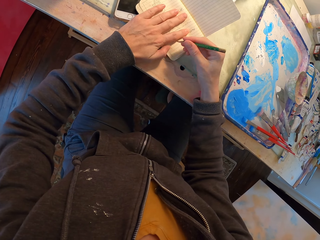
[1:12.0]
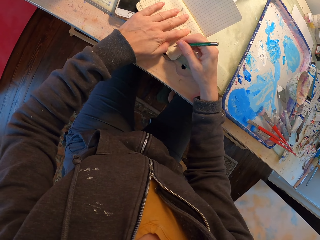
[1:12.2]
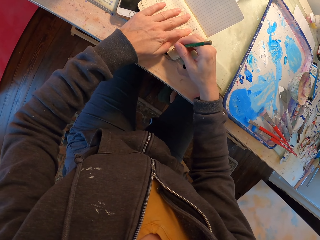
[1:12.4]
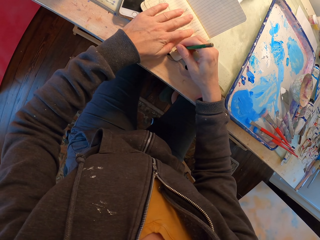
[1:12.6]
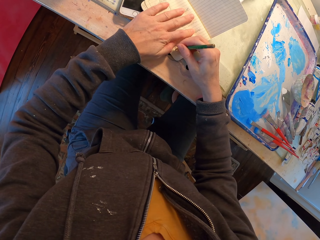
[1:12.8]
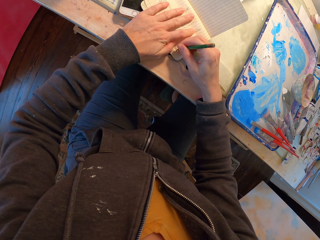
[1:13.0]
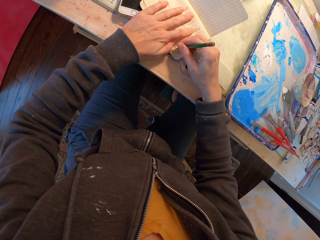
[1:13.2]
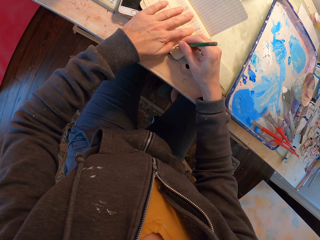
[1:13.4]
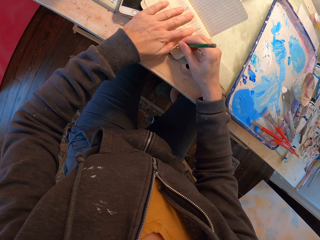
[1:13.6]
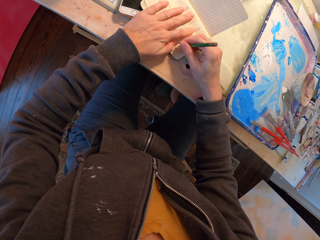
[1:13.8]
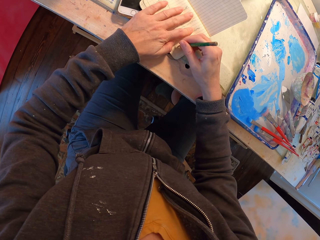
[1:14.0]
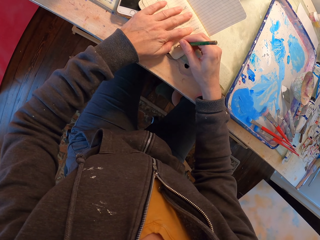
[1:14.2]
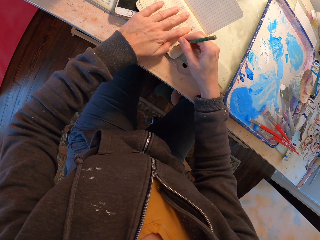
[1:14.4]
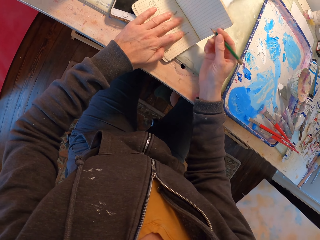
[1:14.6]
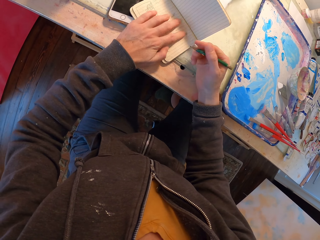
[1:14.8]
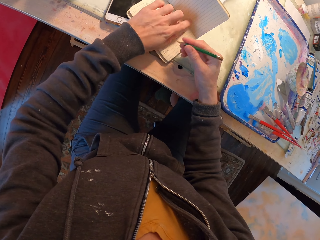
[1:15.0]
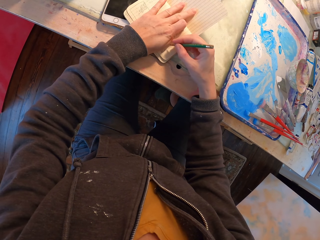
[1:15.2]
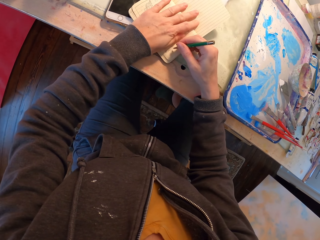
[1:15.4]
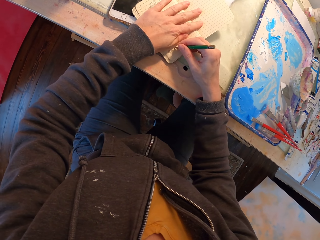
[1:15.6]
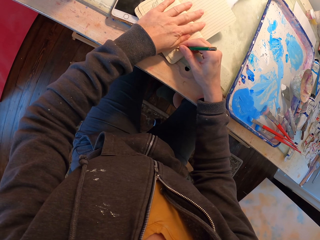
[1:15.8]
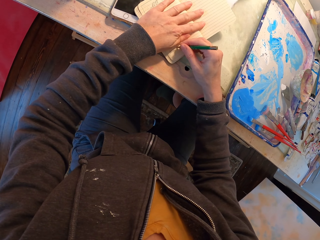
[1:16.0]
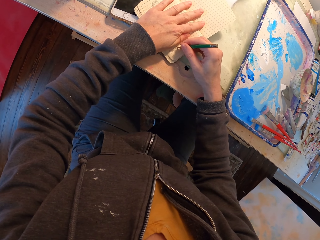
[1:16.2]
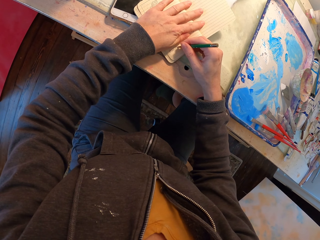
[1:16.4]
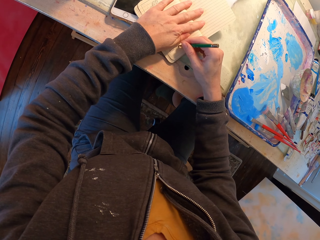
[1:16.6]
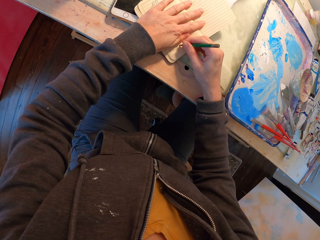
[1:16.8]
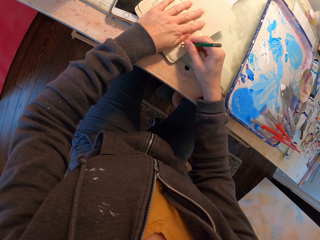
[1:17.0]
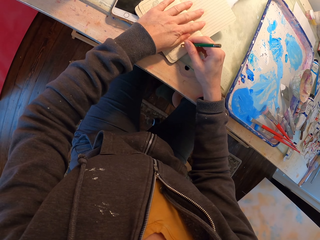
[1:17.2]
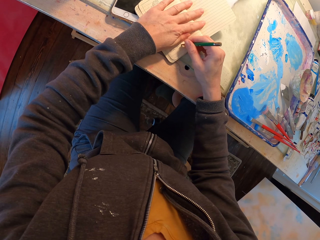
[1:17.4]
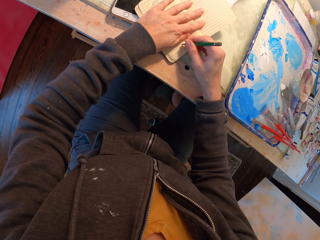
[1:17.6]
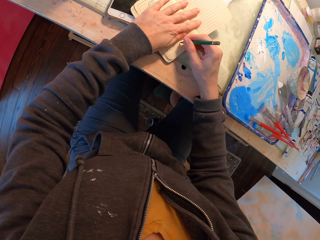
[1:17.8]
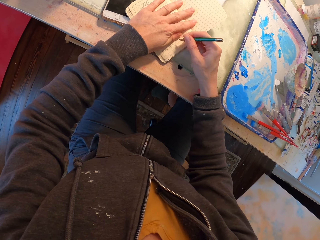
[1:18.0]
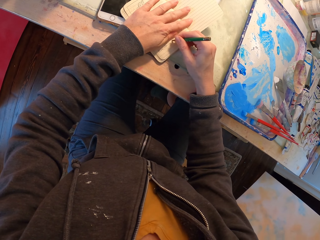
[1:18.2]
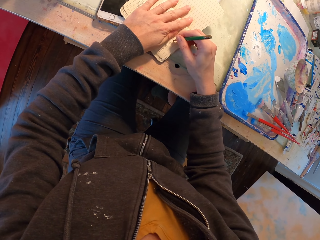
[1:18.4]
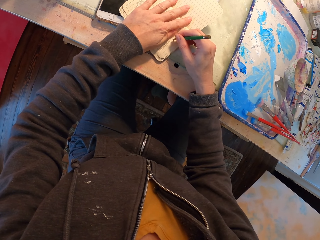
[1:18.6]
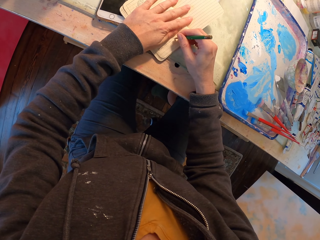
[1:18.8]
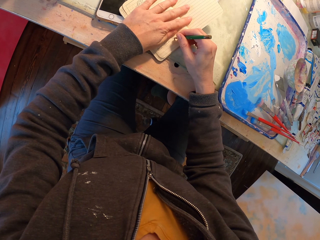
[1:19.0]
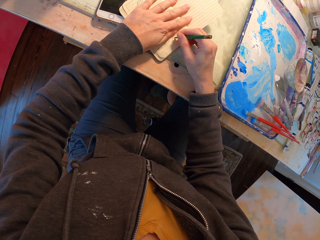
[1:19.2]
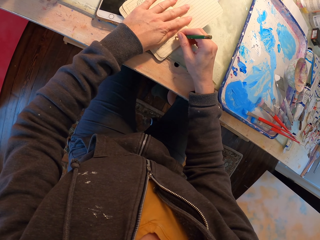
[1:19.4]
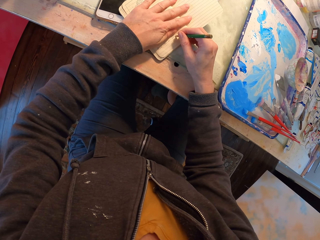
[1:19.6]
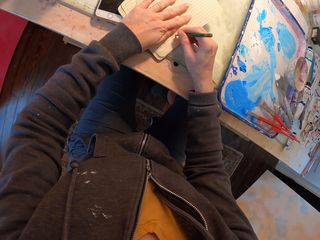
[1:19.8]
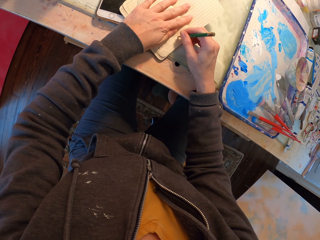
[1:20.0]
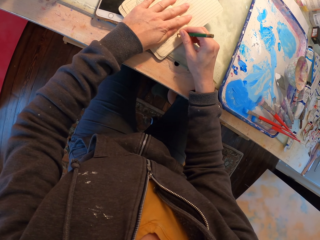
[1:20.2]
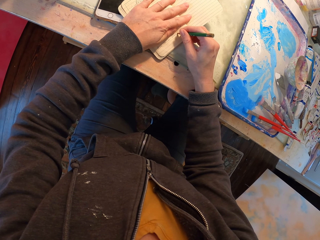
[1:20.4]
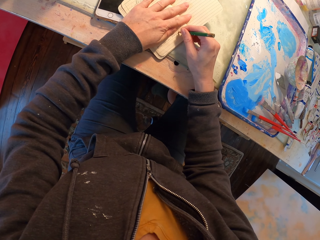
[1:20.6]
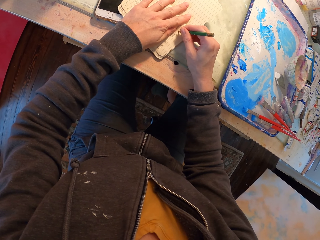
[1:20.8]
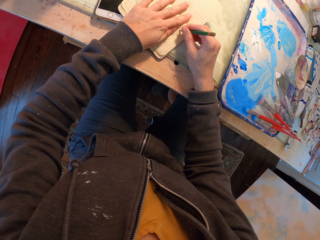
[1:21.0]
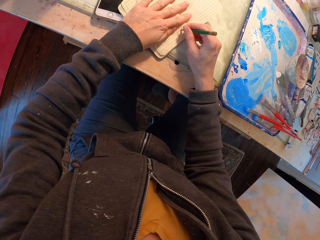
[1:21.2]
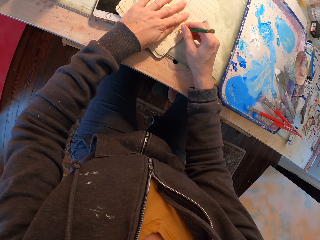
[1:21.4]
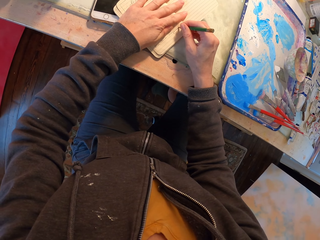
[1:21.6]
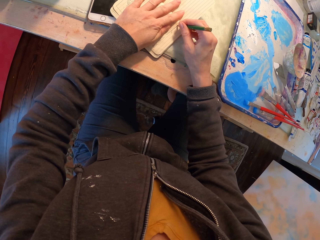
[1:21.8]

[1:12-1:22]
The camera wearer writes in the book with a pen.

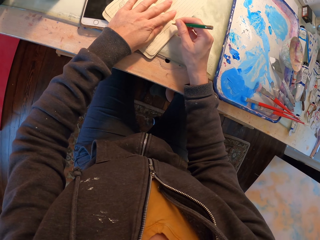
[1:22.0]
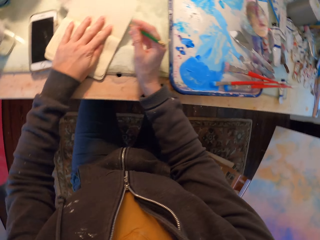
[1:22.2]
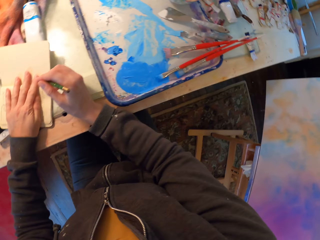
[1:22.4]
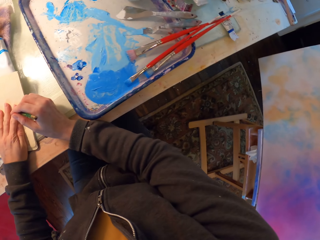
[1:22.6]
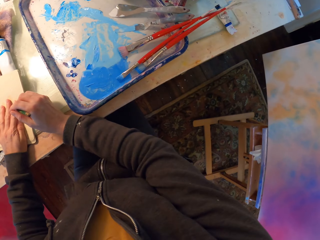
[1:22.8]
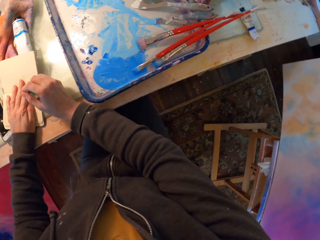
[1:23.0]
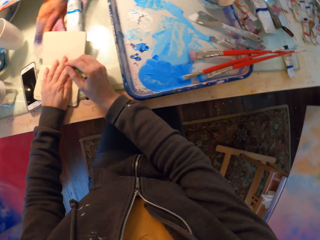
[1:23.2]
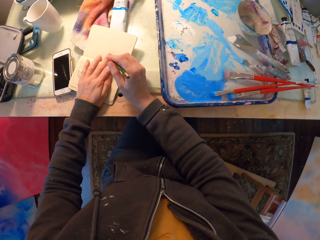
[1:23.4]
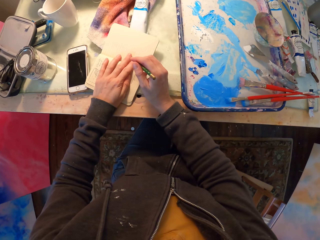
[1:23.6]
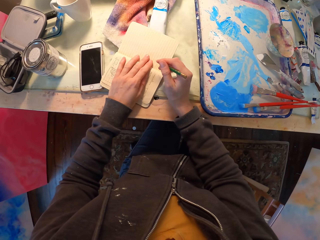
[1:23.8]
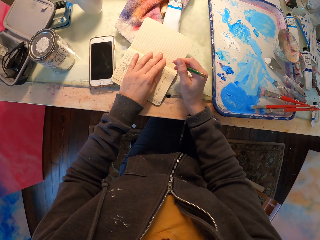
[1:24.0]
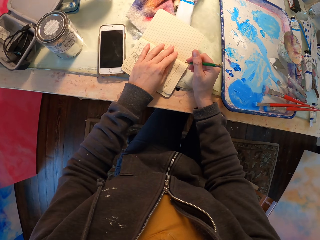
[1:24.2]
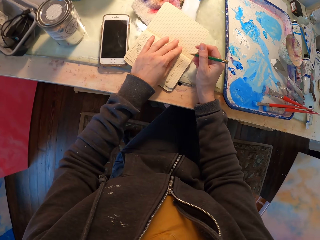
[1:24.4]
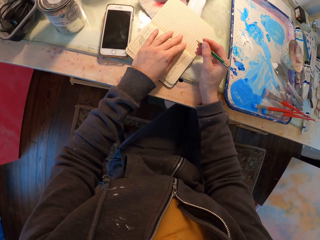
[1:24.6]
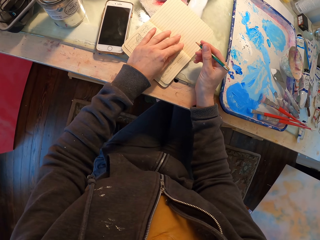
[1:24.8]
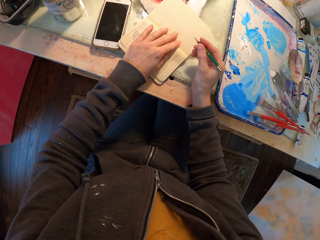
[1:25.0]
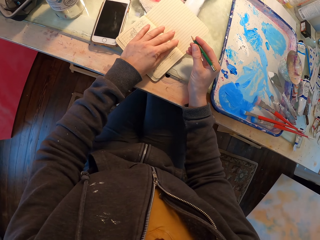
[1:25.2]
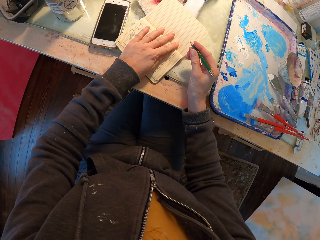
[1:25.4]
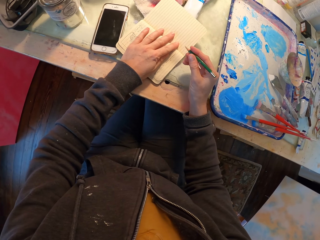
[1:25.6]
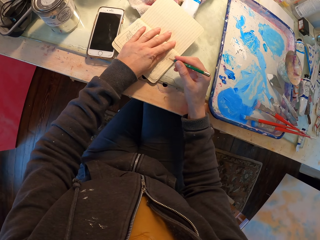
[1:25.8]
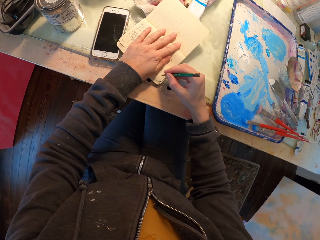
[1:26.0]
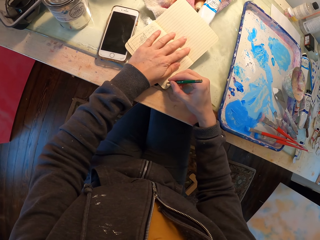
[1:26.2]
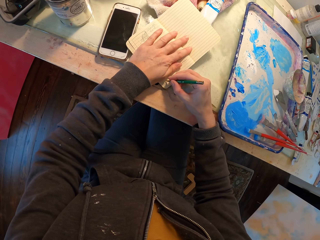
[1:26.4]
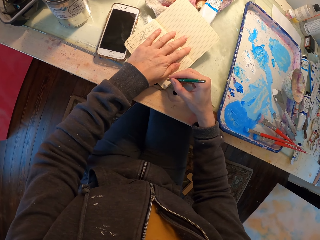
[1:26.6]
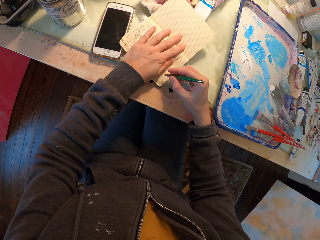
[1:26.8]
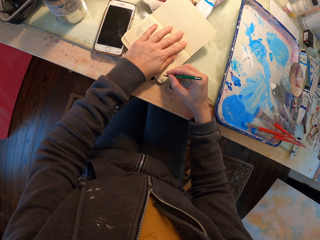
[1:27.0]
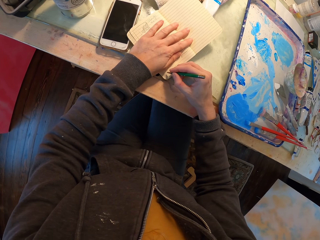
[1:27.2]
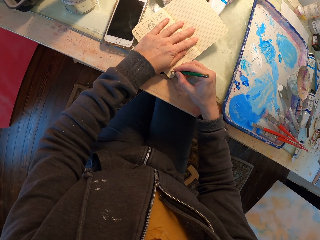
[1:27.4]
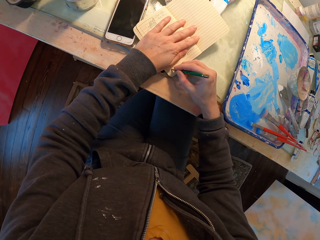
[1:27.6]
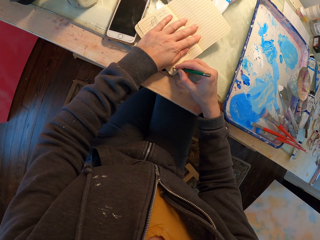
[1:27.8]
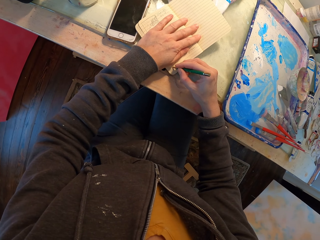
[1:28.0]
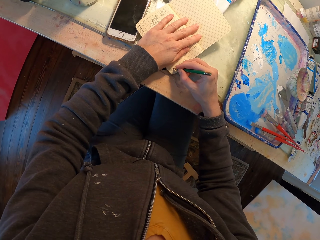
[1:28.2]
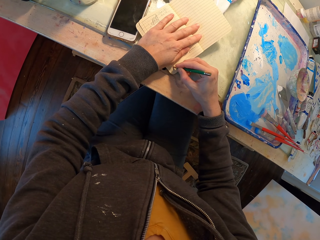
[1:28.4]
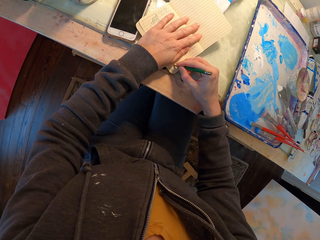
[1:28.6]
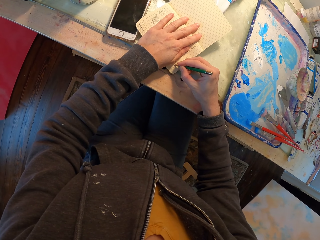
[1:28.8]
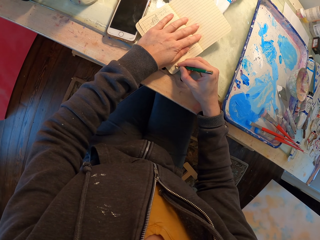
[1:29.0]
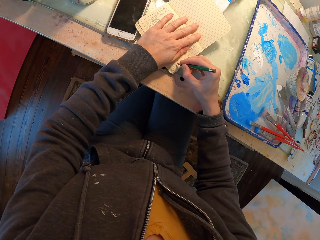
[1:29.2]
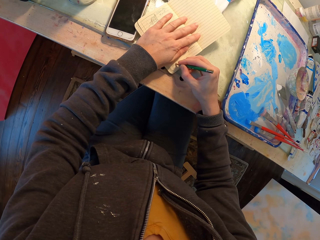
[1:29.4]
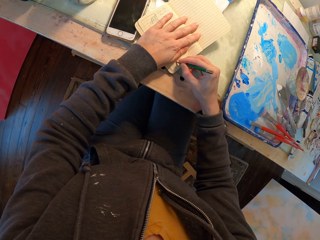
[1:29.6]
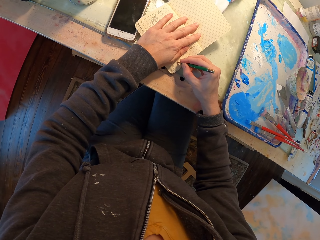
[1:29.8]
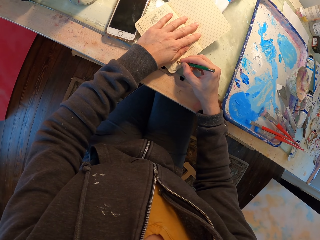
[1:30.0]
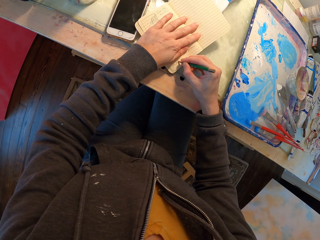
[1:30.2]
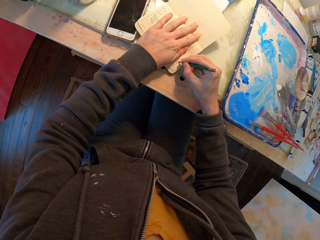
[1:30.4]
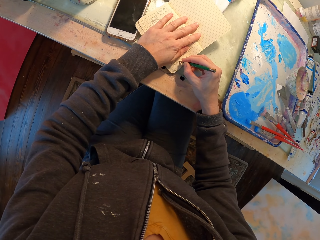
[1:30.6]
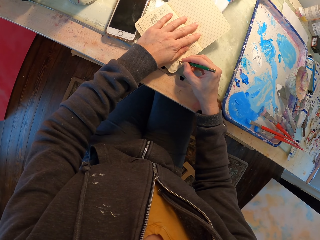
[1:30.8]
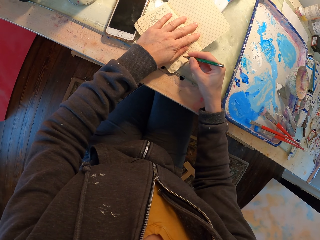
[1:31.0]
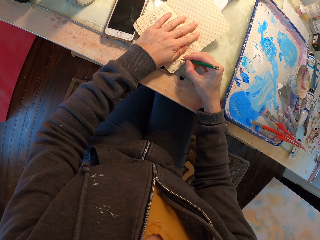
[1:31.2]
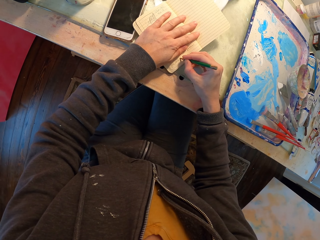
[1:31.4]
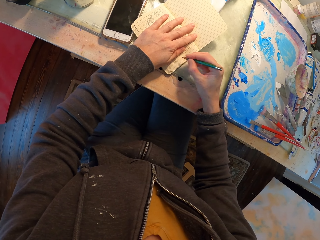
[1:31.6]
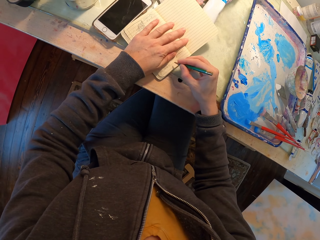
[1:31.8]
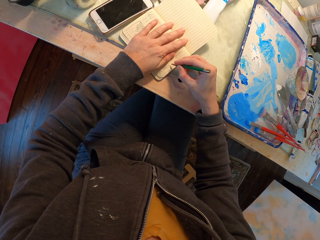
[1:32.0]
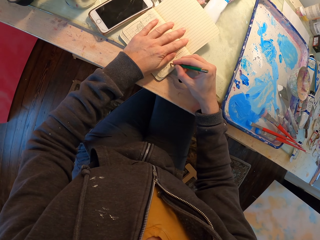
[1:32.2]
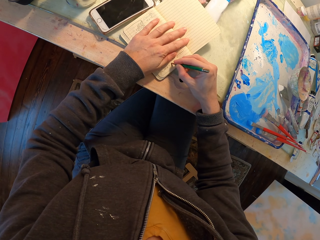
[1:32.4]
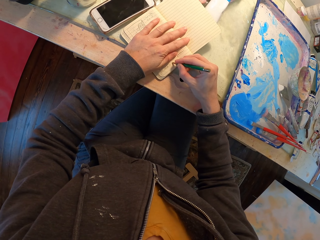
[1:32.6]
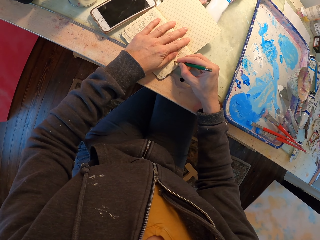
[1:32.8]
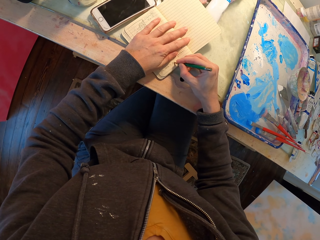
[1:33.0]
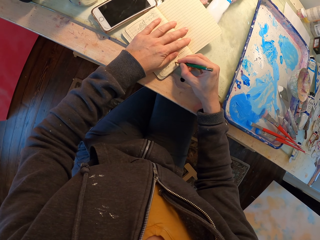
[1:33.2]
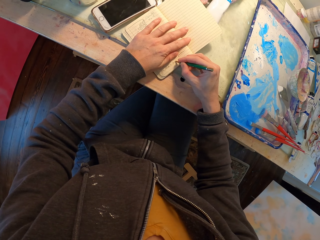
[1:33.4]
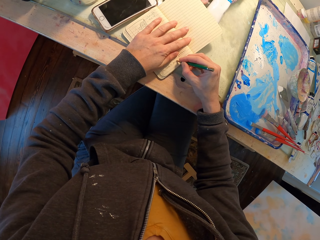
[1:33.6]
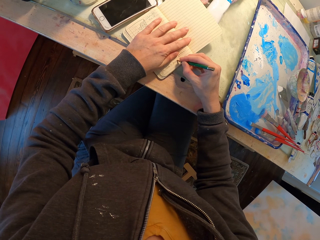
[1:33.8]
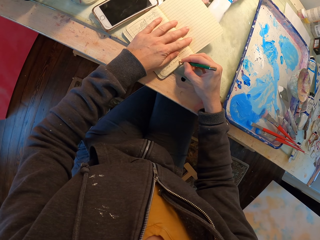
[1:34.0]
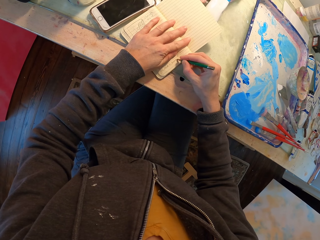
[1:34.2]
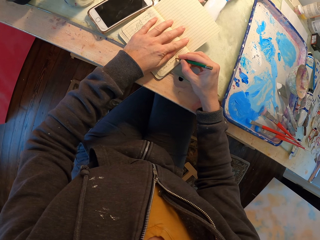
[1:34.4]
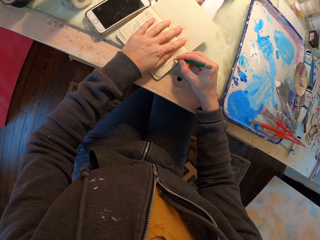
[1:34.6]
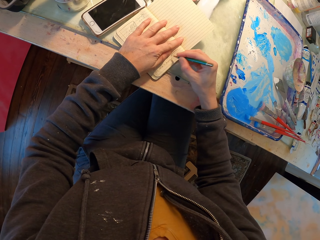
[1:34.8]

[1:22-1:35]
The camera wearer looks around. They write.
